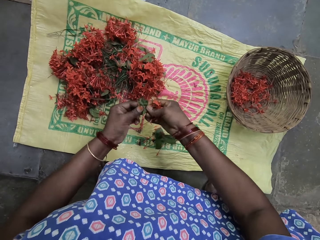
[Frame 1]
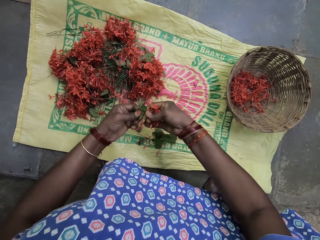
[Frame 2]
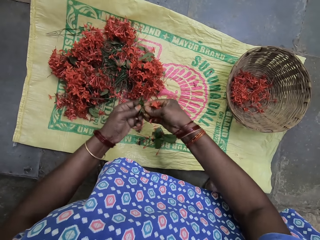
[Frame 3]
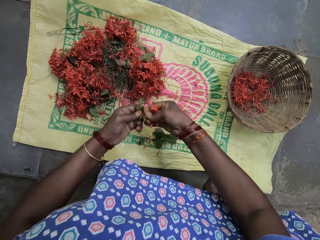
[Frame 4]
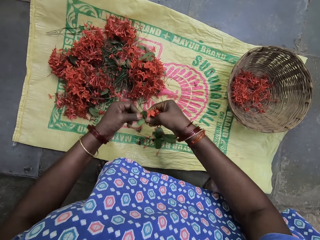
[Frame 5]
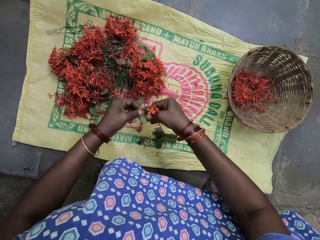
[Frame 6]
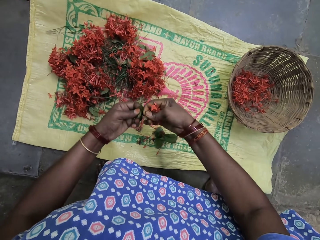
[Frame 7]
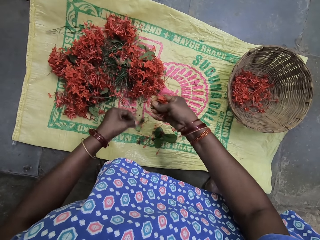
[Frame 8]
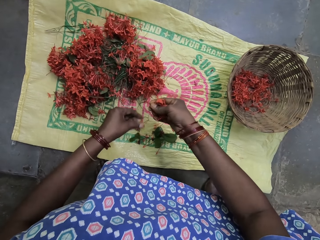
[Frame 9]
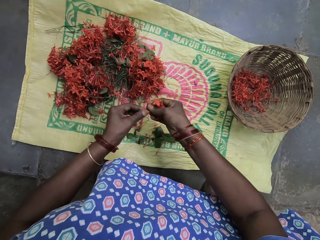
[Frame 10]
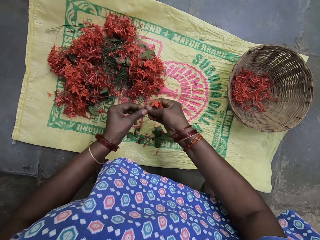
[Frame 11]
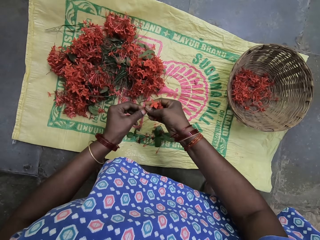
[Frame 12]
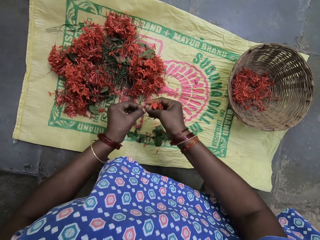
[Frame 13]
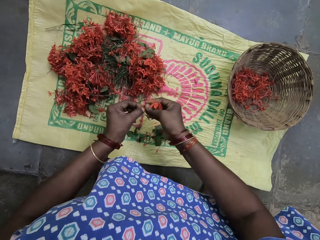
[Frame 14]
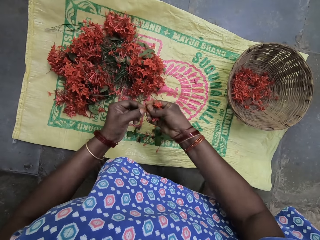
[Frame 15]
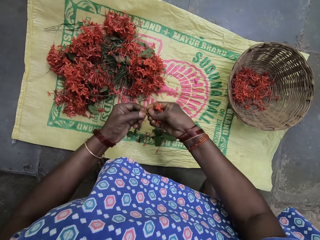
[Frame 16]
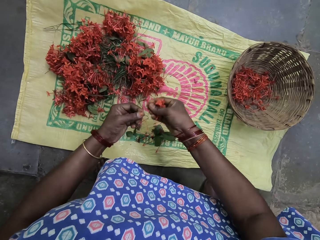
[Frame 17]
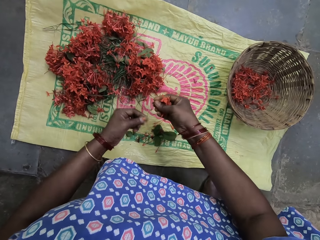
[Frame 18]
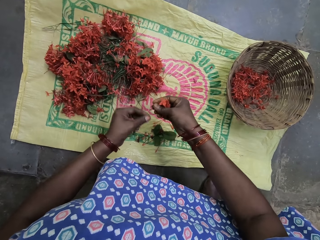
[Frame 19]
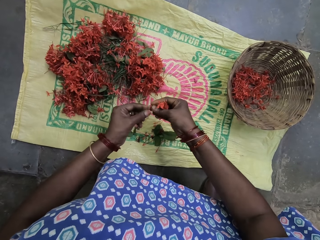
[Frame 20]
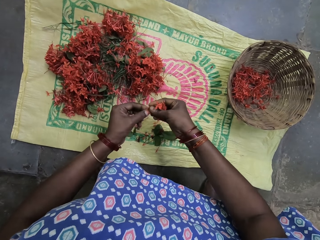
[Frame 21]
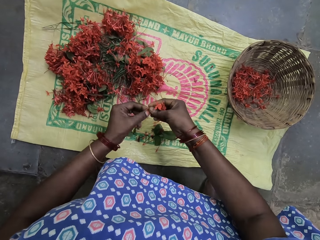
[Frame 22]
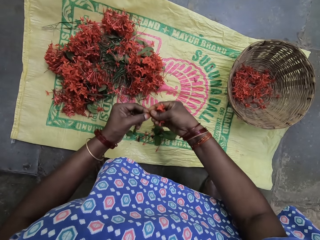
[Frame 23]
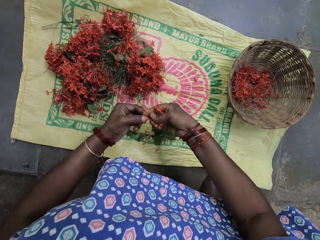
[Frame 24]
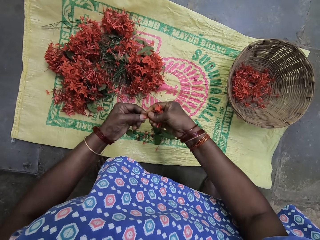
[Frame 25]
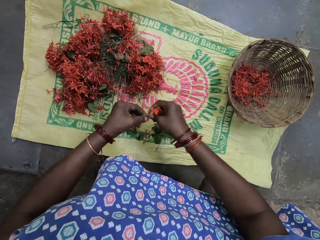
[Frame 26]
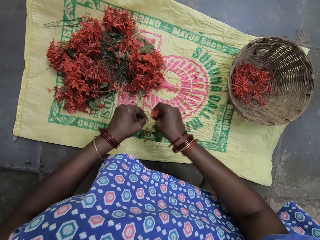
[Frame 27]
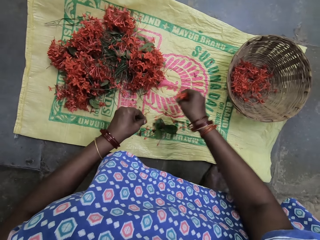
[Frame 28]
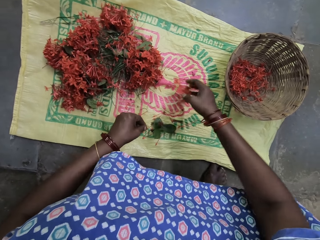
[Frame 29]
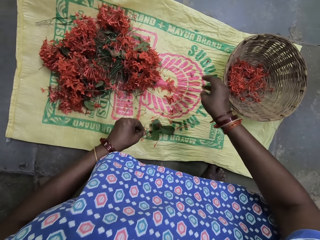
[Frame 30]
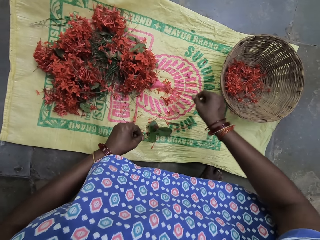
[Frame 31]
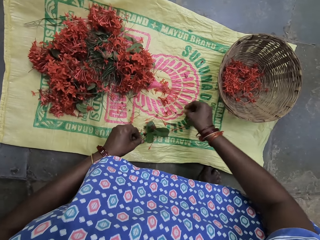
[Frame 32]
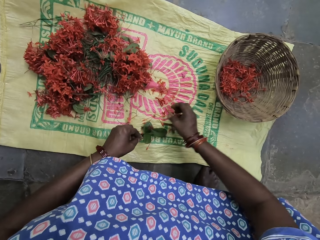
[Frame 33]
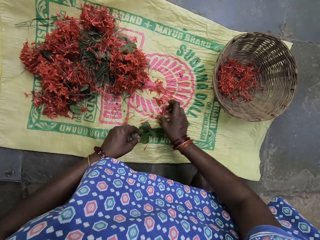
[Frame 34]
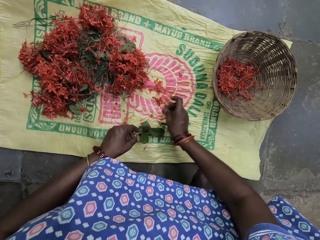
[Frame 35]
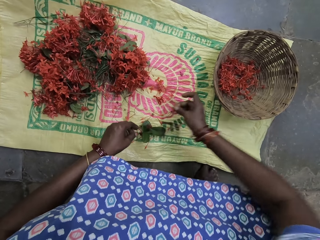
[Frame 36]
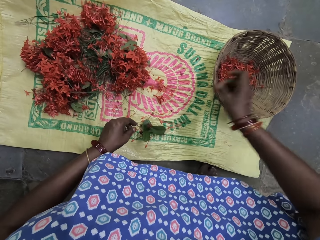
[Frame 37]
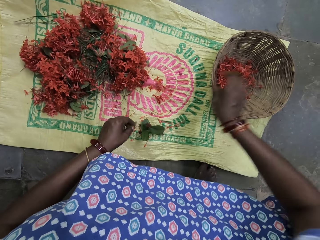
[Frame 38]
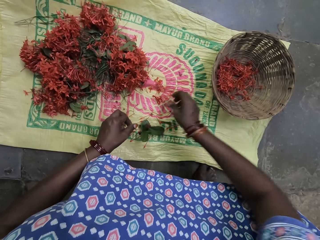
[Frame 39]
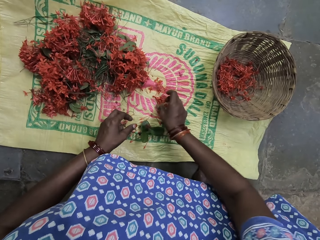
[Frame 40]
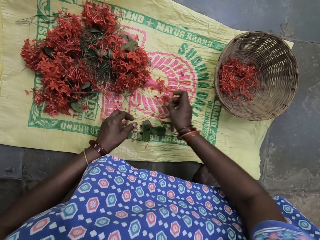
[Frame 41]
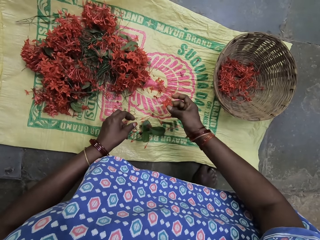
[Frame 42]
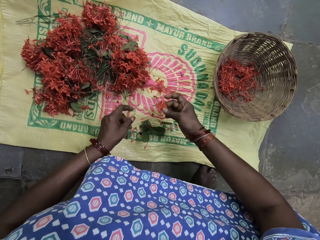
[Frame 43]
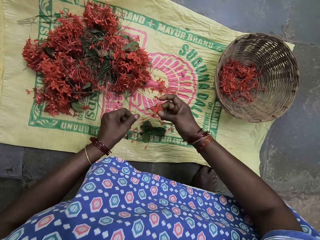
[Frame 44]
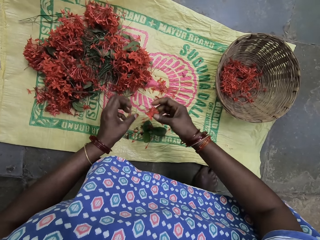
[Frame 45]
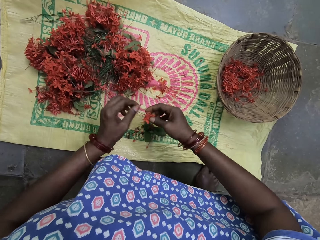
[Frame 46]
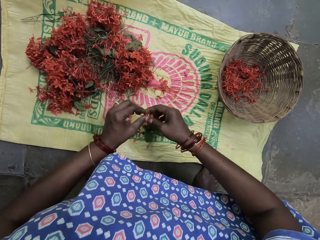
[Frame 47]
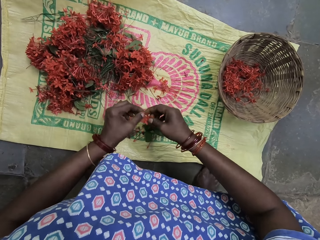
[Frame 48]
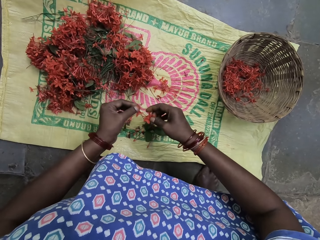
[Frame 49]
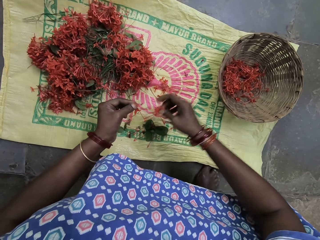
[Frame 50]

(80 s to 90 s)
The camera wearer plucks the flower petals or leaves. They drop the leaves on the sack. They drop the leaves in the basket. They pick the leaves.

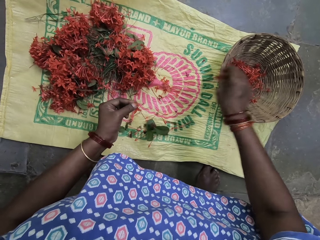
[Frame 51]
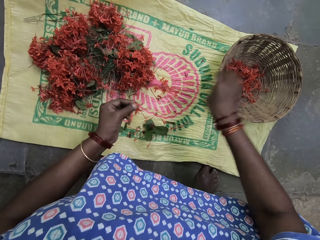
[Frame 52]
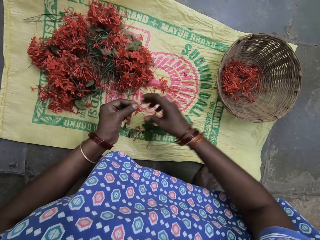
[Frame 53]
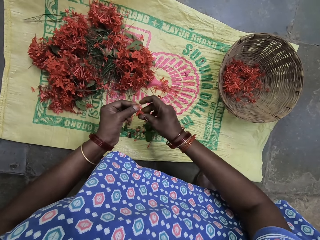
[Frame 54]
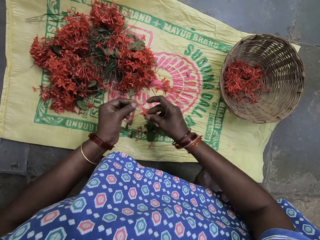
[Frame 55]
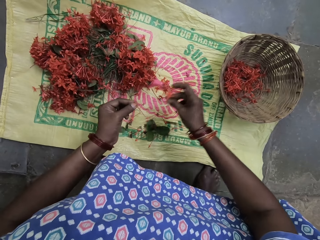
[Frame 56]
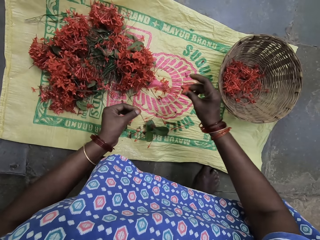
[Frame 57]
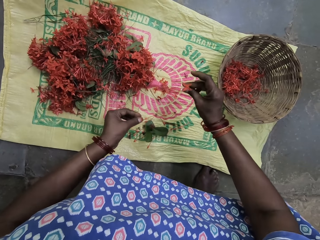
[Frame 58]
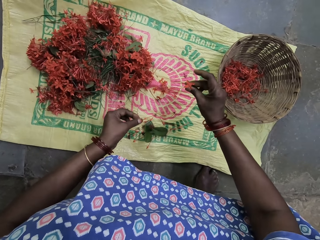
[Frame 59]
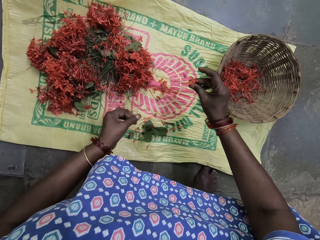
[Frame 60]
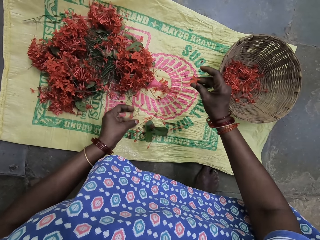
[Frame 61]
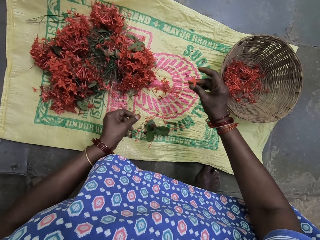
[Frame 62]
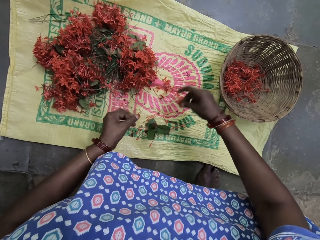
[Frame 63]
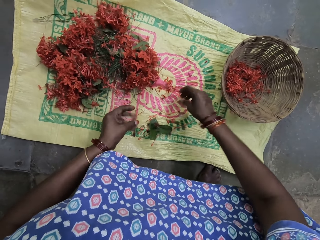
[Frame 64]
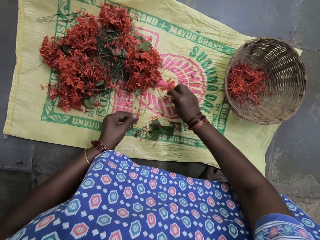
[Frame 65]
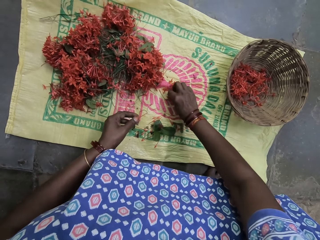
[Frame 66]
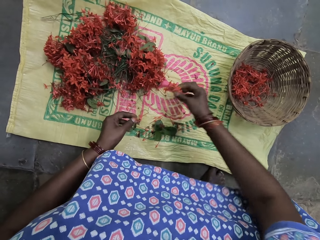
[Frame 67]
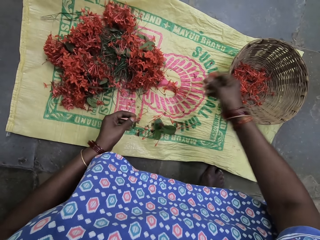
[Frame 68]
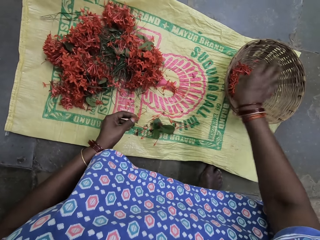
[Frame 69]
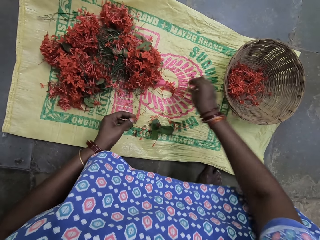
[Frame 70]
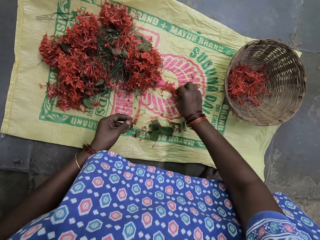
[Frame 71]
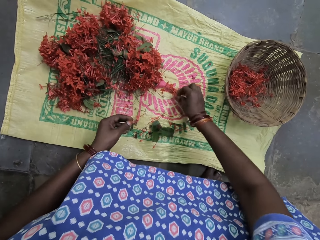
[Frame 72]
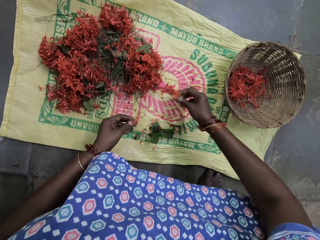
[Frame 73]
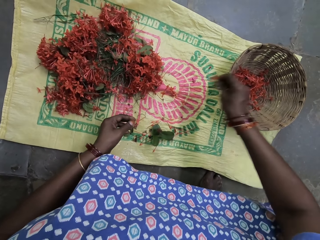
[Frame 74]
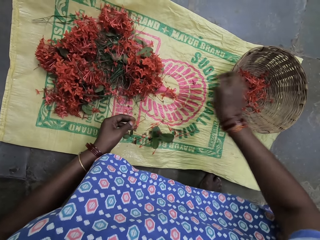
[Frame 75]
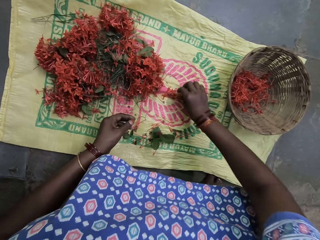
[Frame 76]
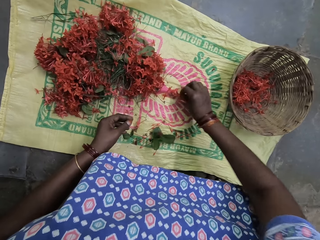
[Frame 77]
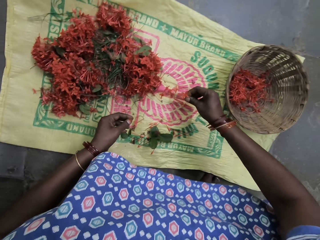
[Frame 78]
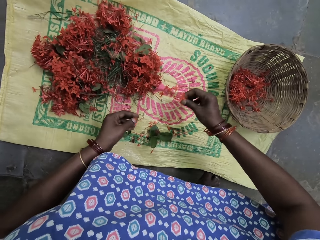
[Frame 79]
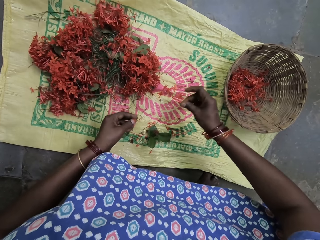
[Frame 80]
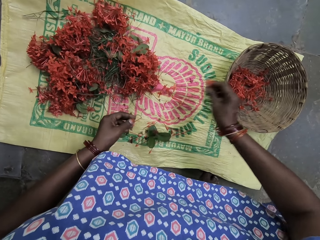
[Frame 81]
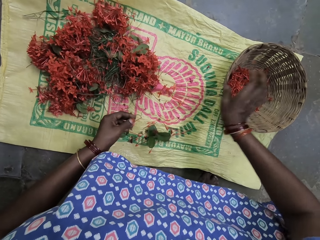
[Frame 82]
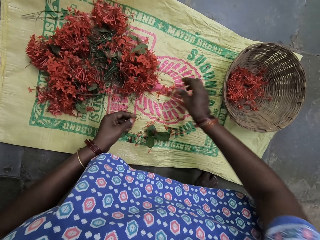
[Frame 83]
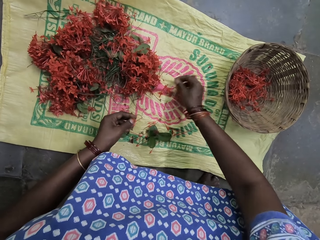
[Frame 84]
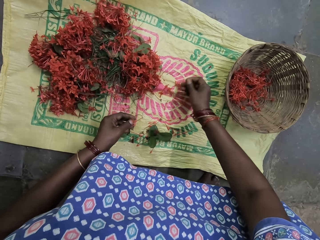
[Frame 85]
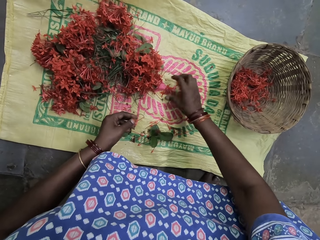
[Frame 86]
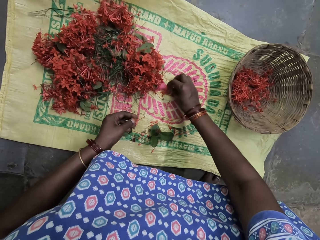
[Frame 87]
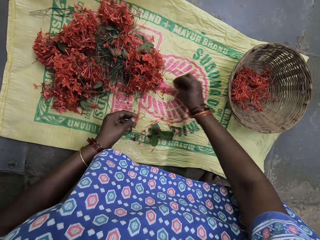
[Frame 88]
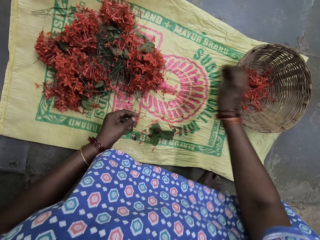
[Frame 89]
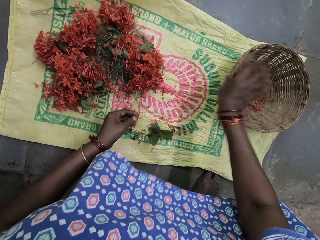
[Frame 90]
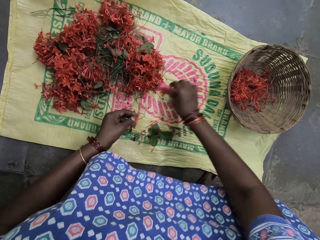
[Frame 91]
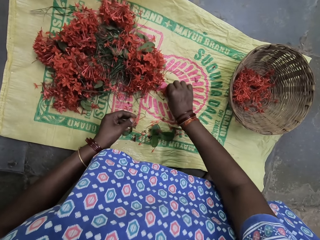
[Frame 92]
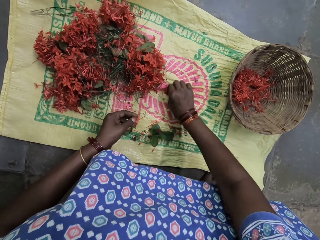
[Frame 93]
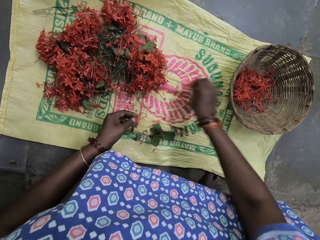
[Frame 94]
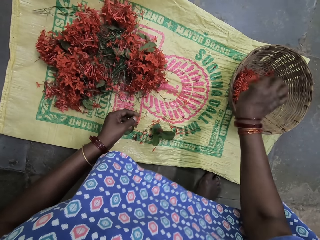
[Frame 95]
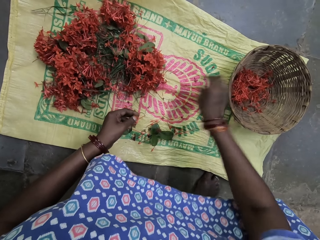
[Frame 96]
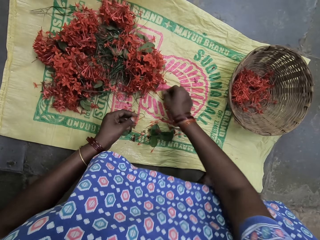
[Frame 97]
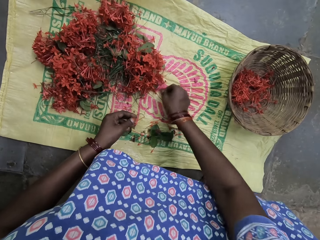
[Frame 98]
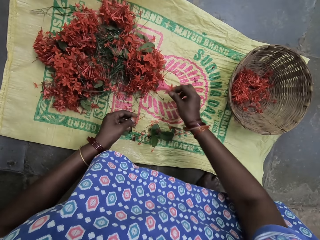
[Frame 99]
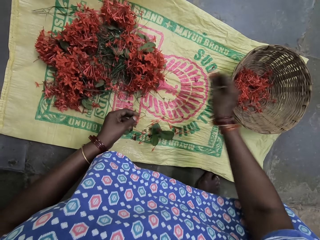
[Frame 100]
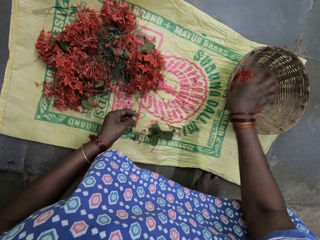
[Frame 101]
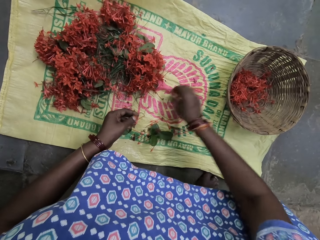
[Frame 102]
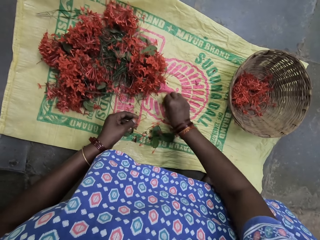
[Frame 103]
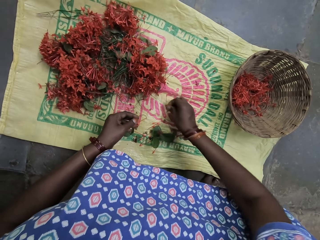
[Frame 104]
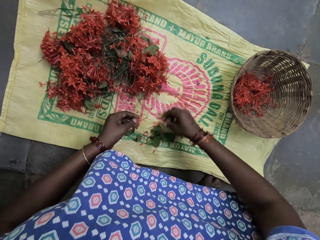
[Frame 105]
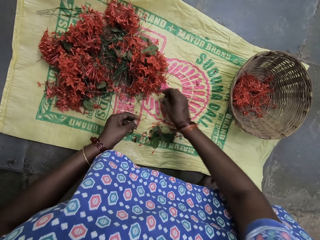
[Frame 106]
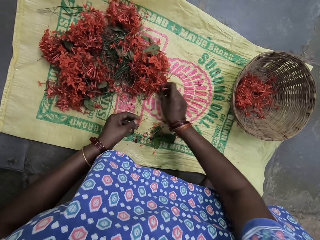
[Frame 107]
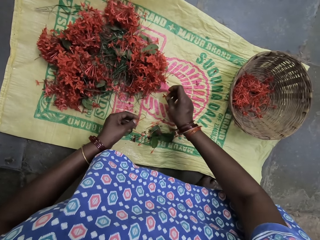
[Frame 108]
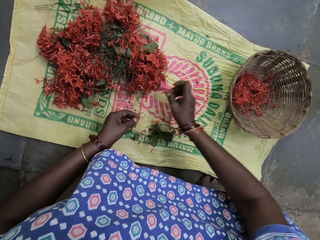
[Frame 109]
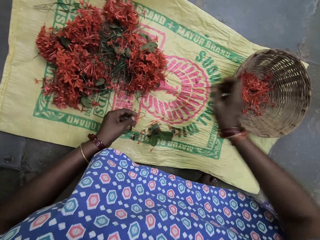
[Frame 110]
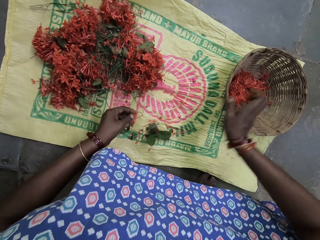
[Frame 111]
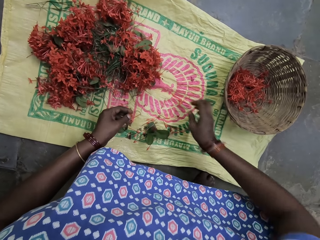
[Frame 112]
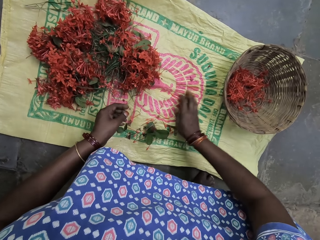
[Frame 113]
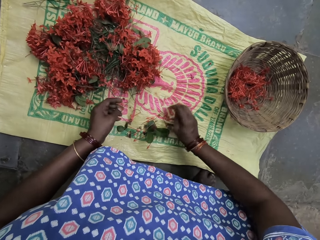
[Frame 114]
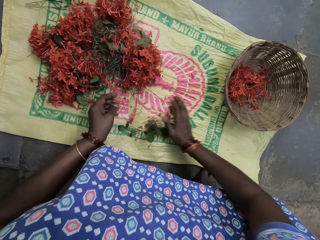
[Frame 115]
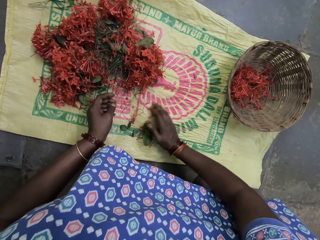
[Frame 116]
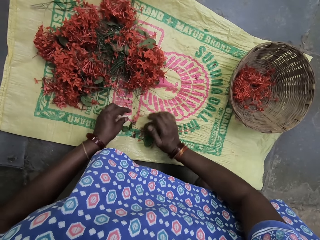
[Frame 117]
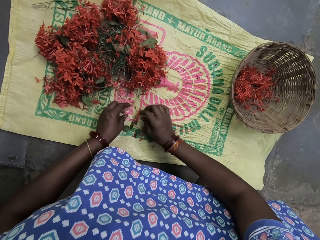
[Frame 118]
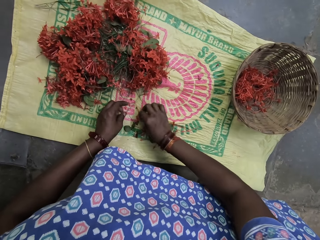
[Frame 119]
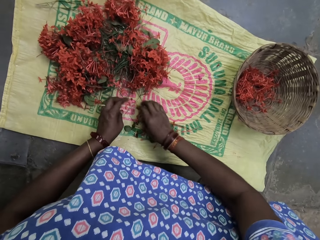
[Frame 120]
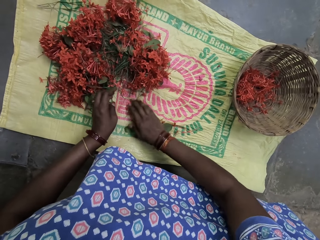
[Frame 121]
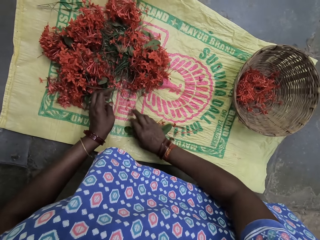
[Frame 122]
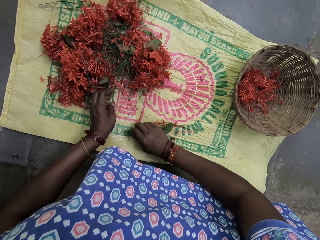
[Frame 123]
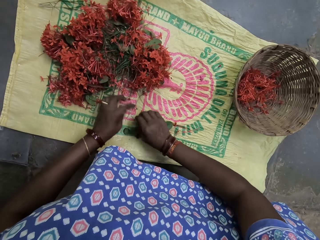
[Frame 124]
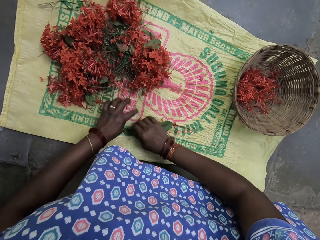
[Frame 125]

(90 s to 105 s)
The camera wearer puts the flower petals or leaves in the basket. They pick the leaves. They drop the leaves in the basket. They pick the leaves. They drop the leaves in the basket. They pick the leaves. They drop the leaves in the basket. They pick the leaves. They drop the leaves in the basket. They pick the leaves. They drop the leaves in the basket. They pick the leaves. They drop the leaves in the basket. They move the flower stalks on the sack.
